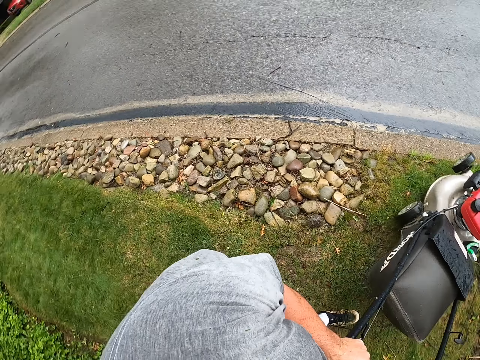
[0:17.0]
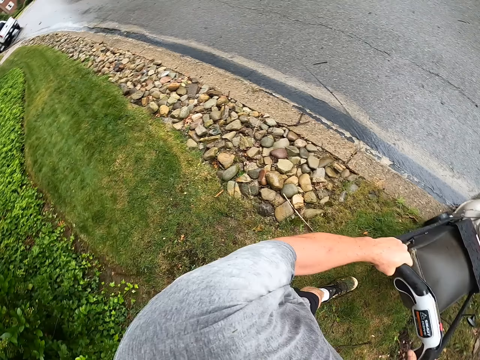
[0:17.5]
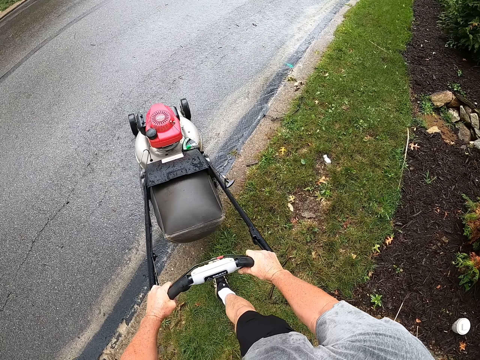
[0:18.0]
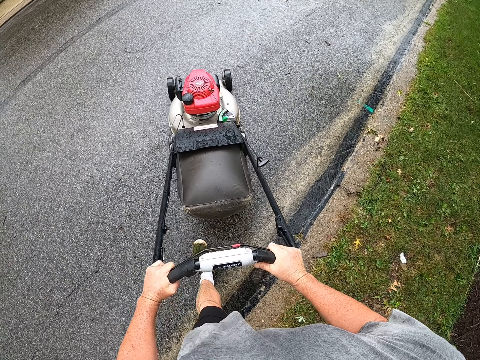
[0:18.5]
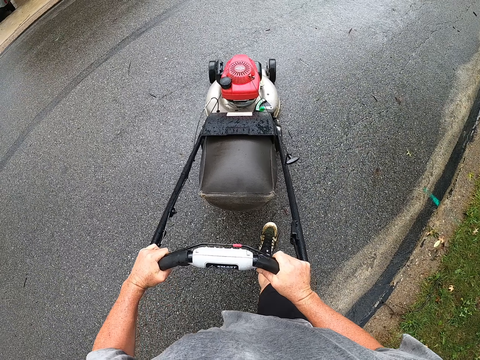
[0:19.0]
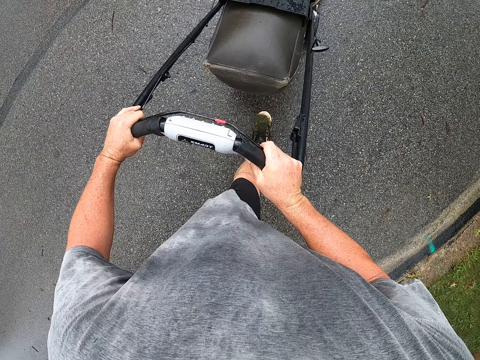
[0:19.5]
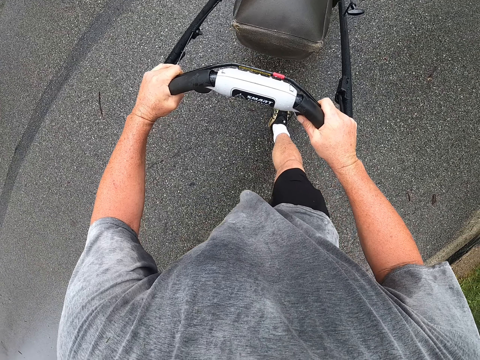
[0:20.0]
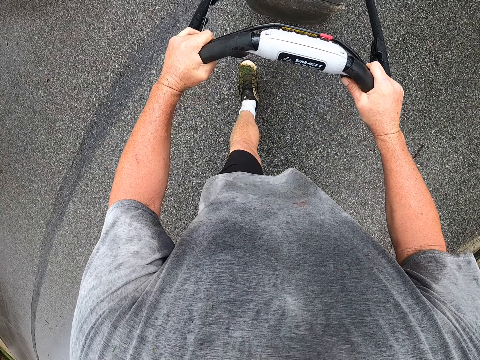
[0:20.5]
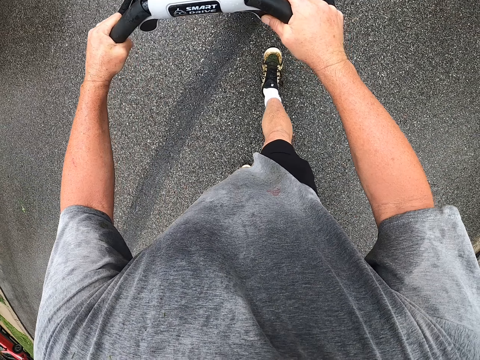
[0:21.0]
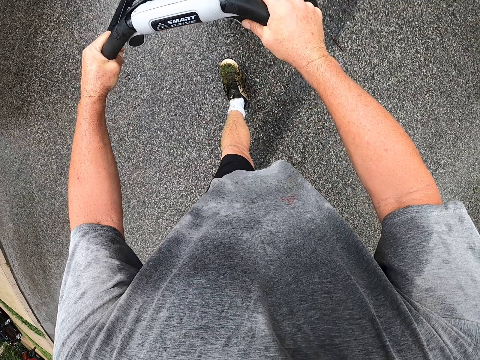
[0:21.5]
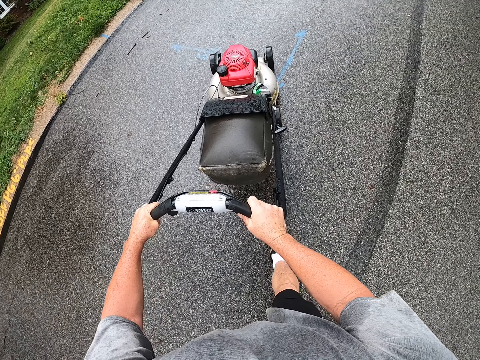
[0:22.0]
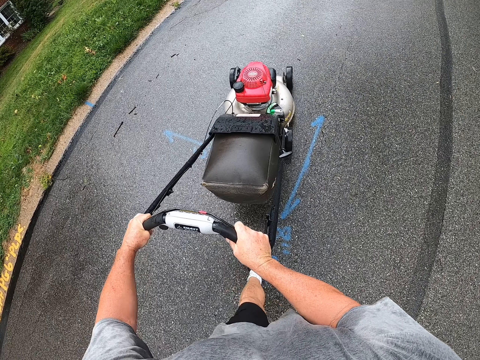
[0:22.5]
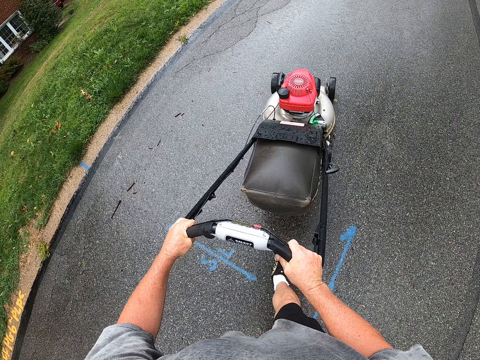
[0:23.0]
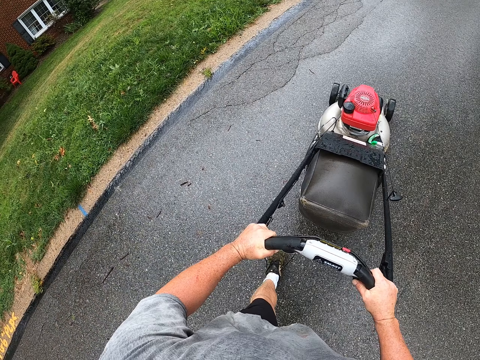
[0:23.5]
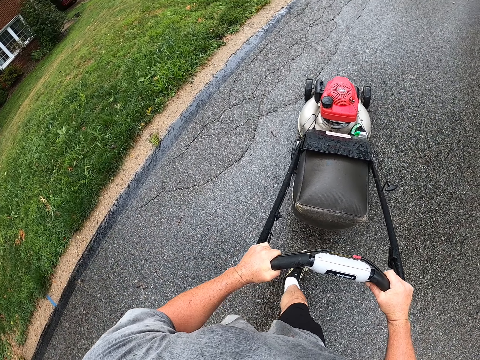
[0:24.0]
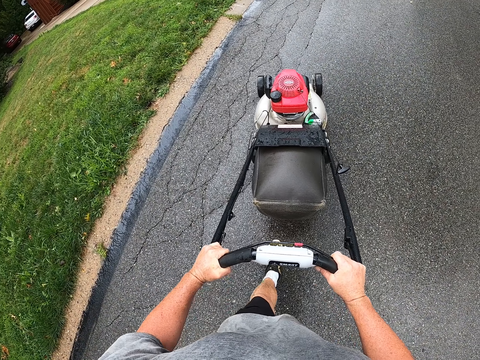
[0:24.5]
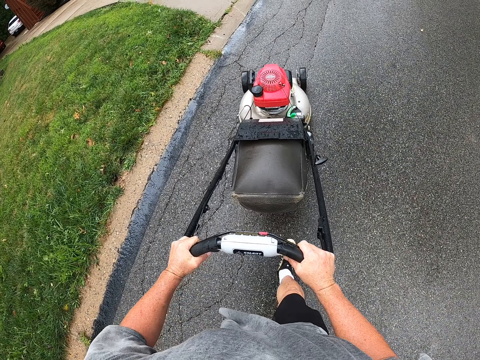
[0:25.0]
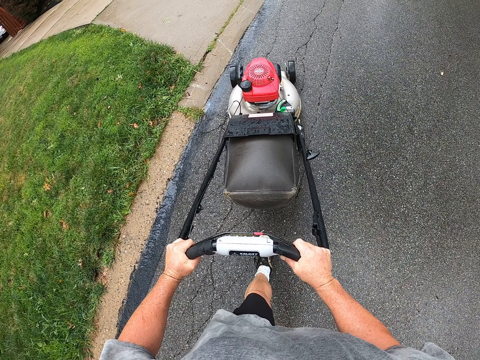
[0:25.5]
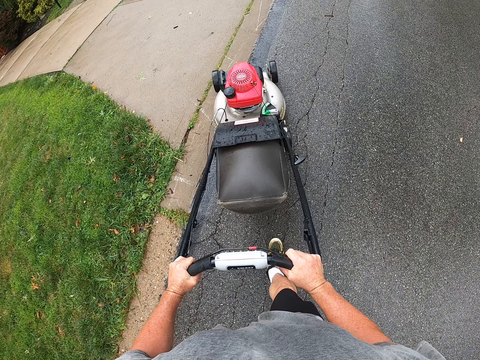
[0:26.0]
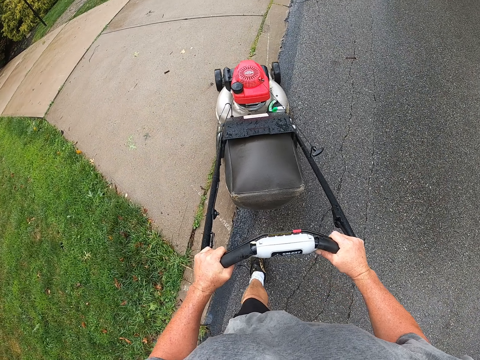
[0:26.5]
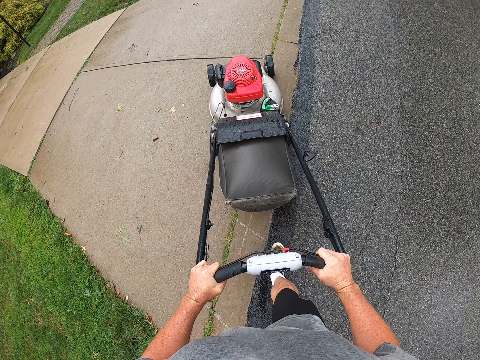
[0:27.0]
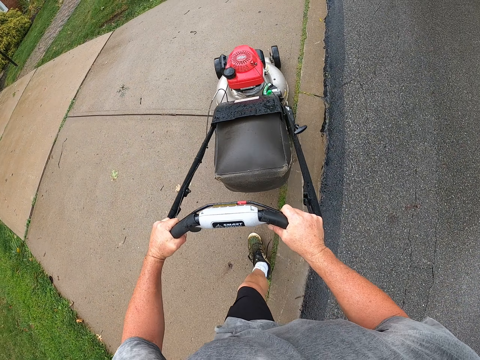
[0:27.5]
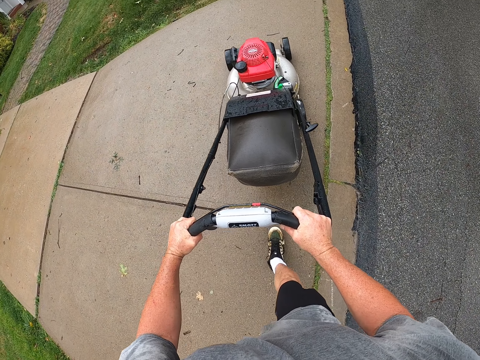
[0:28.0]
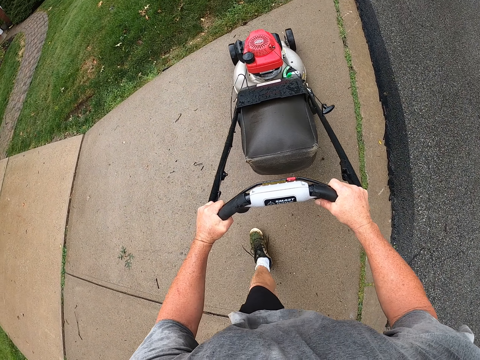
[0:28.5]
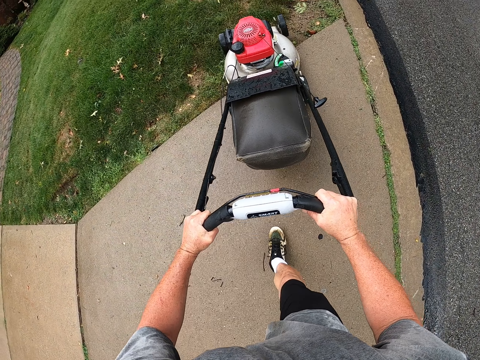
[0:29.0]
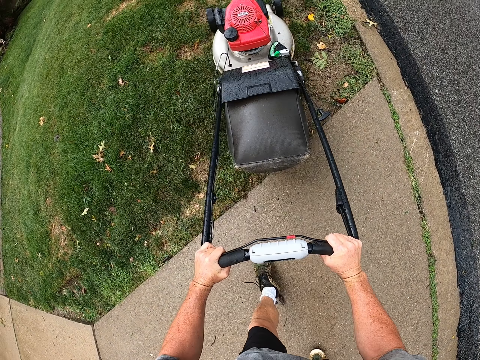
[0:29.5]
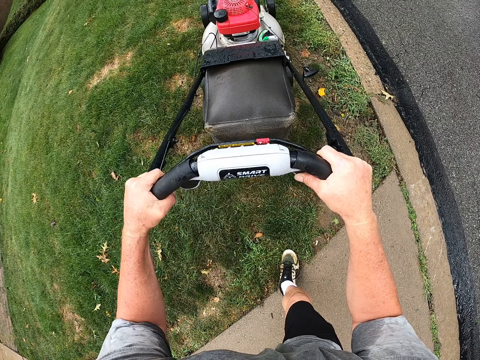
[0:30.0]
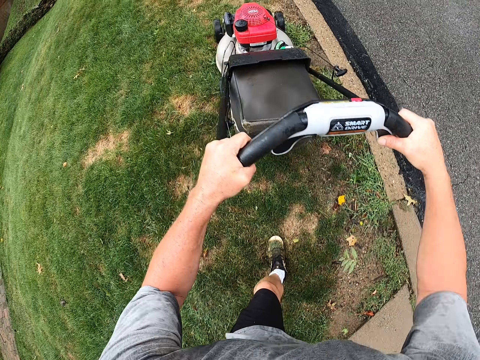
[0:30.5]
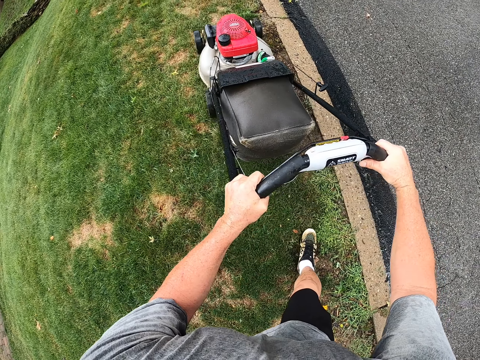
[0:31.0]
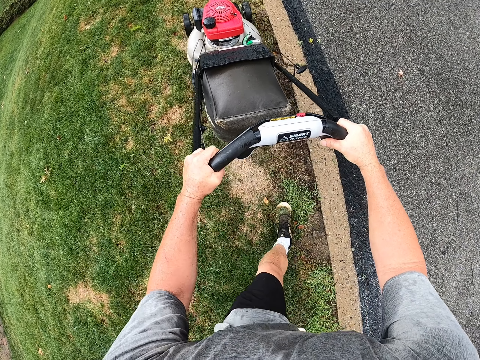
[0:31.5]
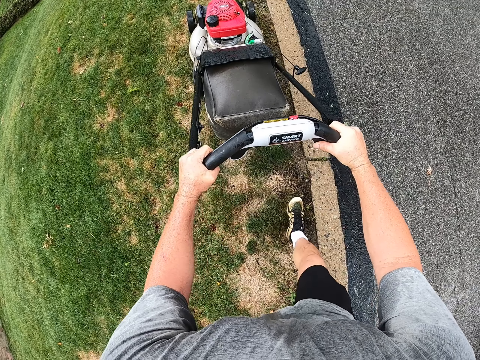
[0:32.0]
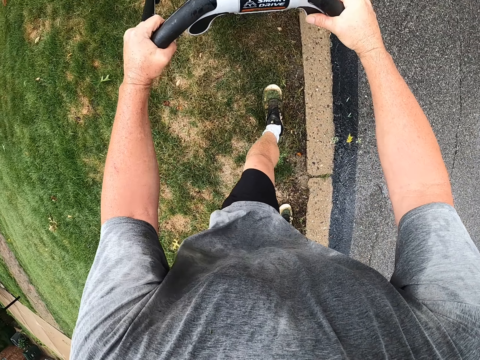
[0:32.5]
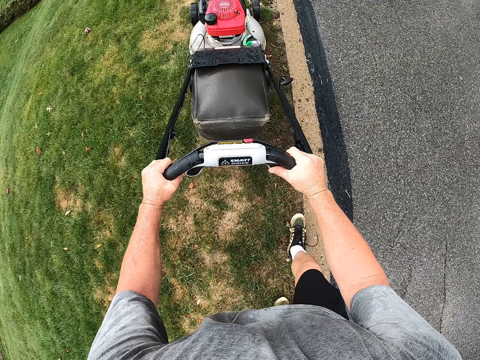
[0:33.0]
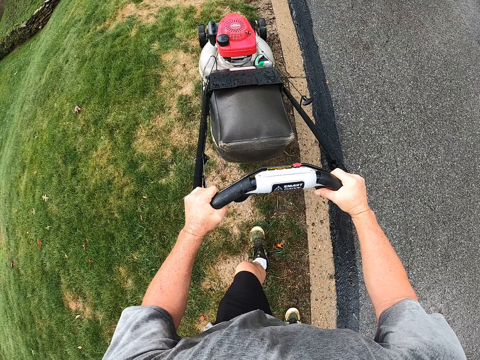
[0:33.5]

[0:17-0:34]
The camera wearer drives the lawn mower in the tarmacked road. They cut the grass with the lawn mower.

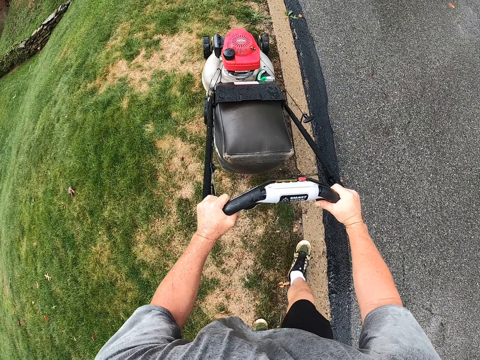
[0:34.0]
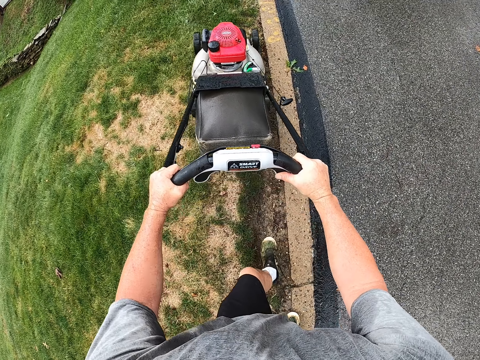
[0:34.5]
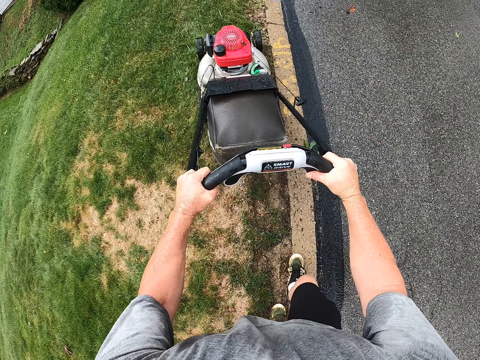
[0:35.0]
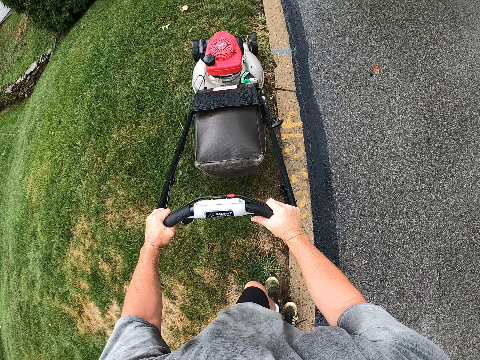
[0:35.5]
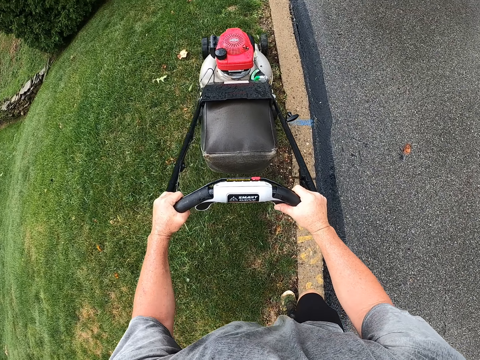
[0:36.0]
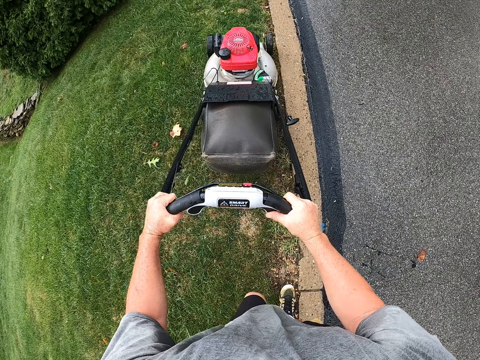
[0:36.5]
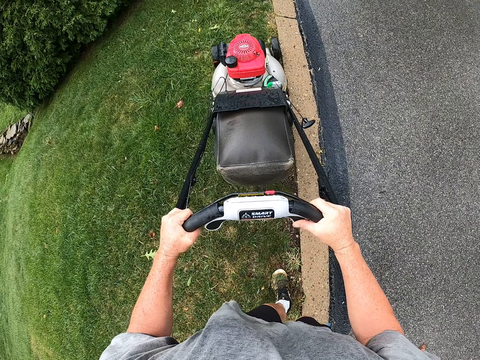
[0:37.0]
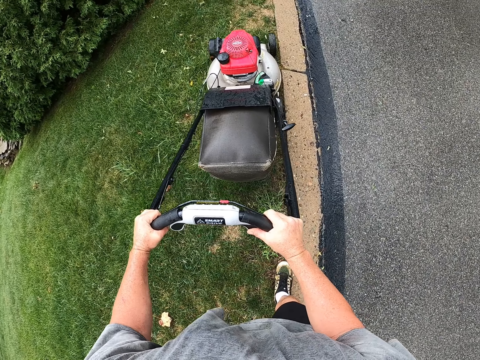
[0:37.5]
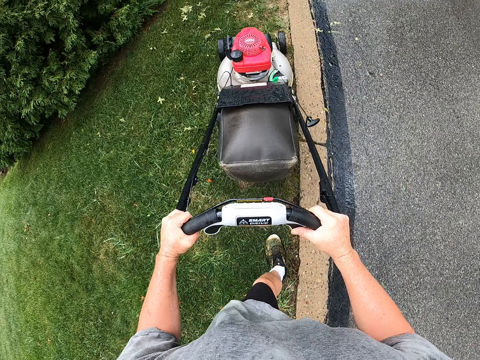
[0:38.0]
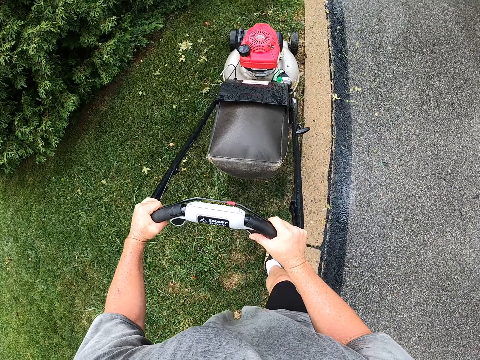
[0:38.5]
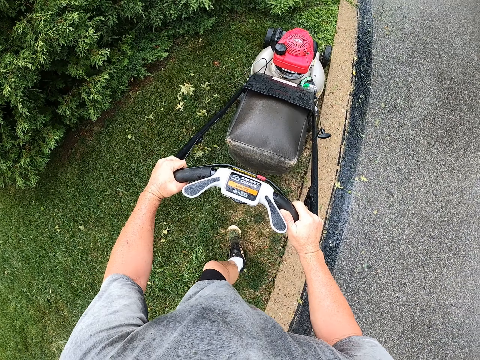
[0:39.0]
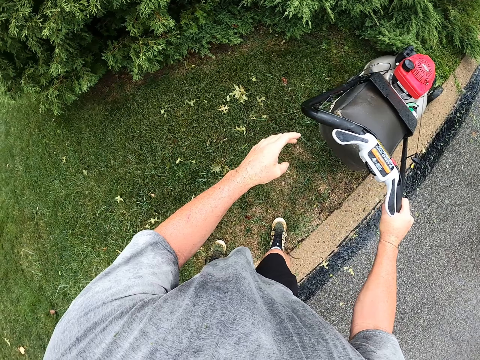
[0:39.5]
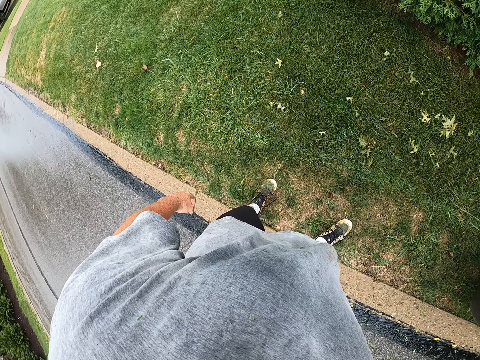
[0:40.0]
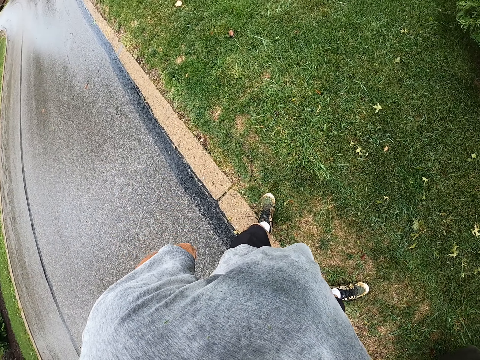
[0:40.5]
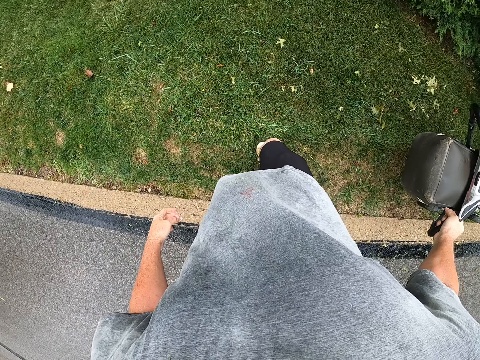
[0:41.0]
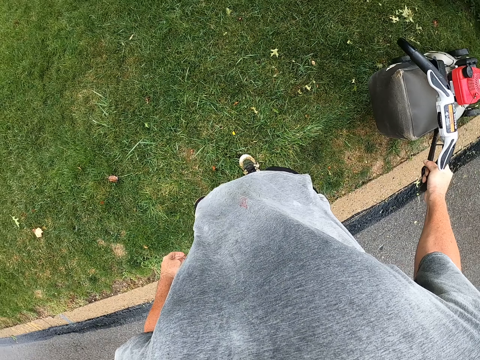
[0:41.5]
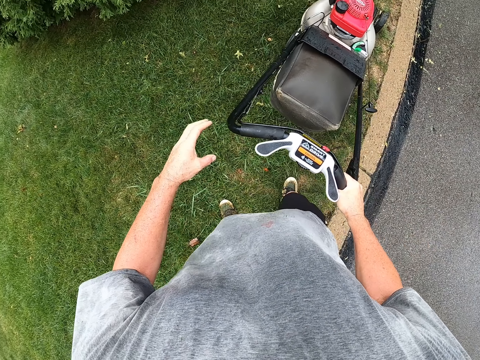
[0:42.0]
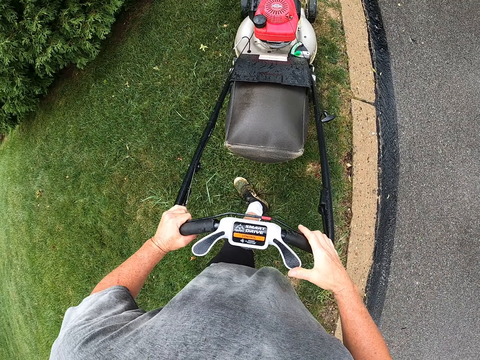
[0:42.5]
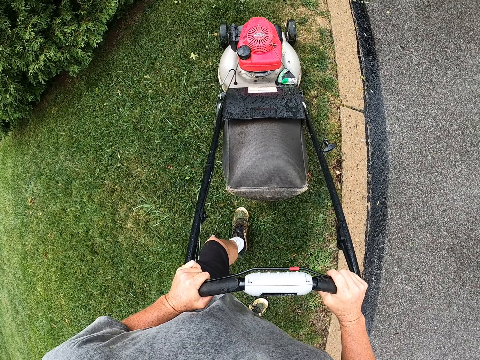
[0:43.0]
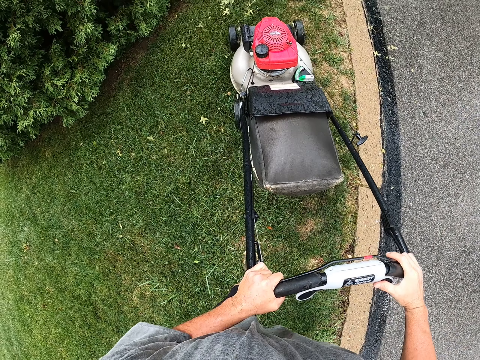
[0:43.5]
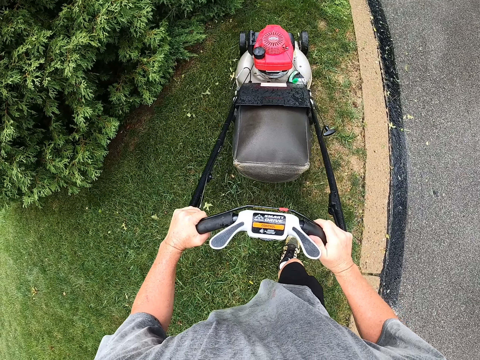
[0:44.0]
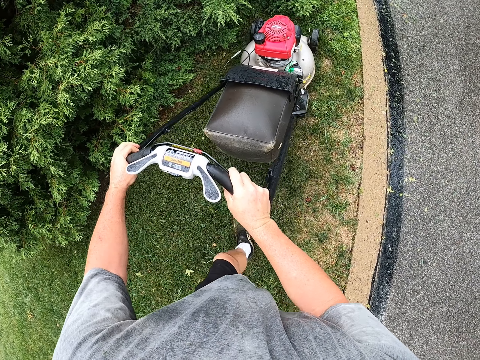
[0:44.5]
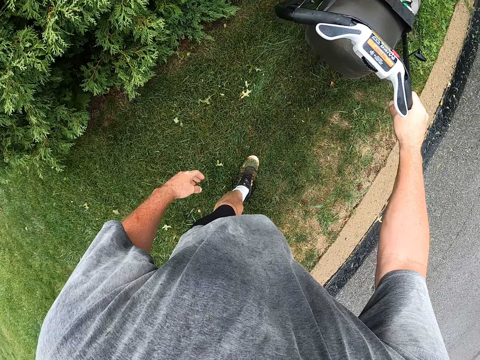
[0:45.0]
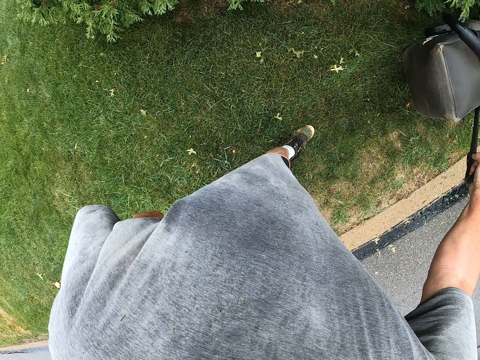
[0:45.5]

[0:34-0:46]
The camera wearer trims the grass with the lawn mower.
